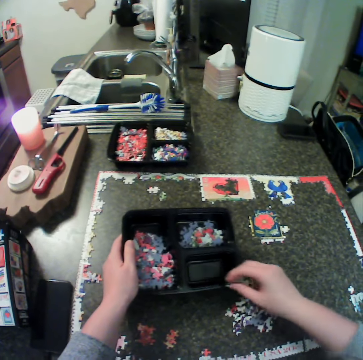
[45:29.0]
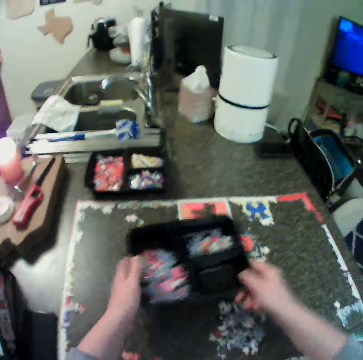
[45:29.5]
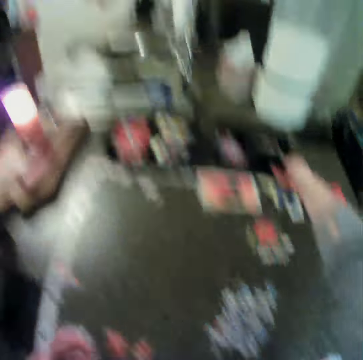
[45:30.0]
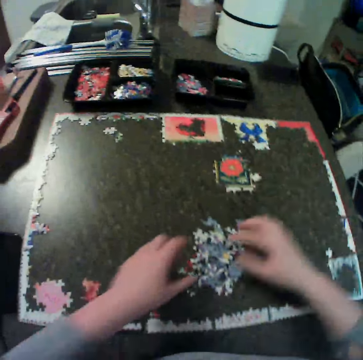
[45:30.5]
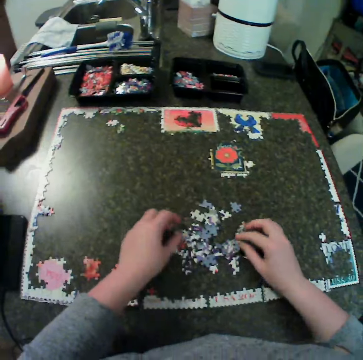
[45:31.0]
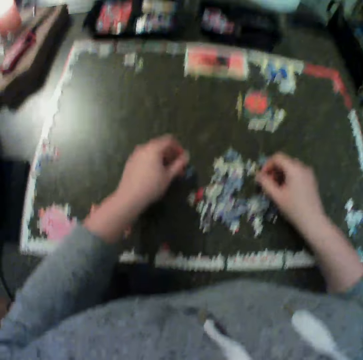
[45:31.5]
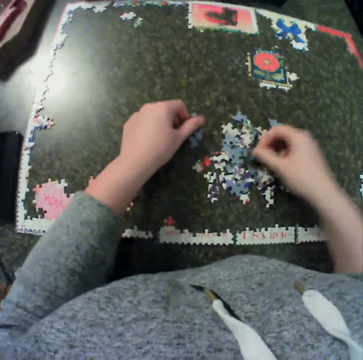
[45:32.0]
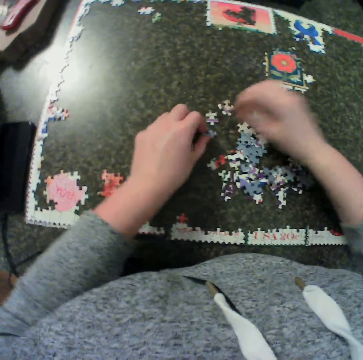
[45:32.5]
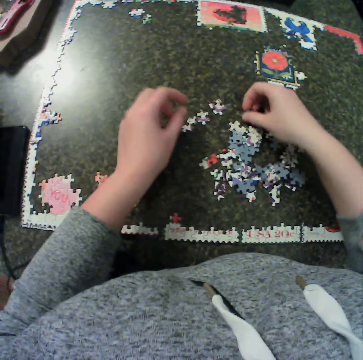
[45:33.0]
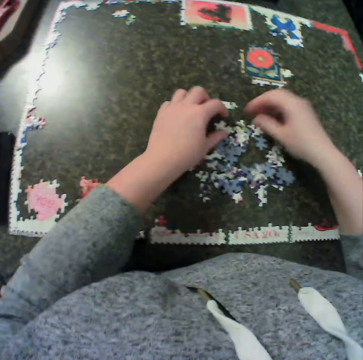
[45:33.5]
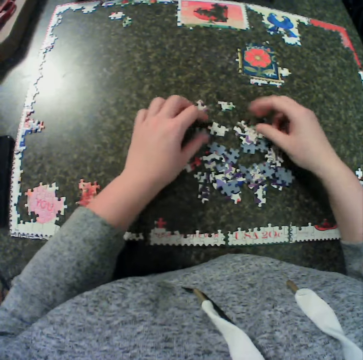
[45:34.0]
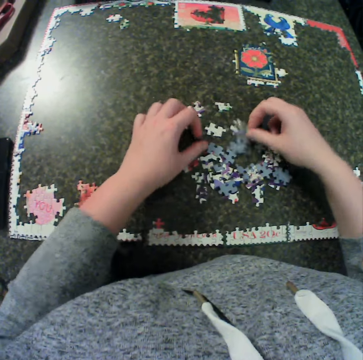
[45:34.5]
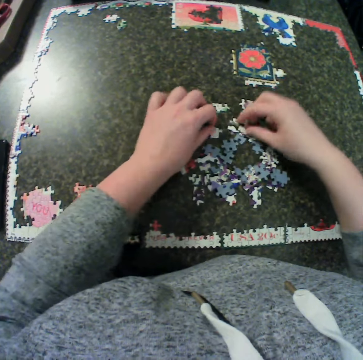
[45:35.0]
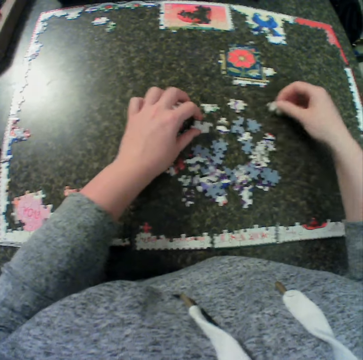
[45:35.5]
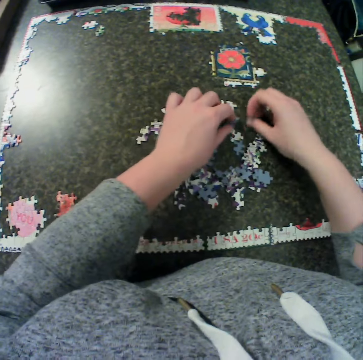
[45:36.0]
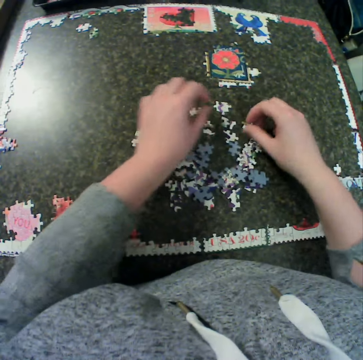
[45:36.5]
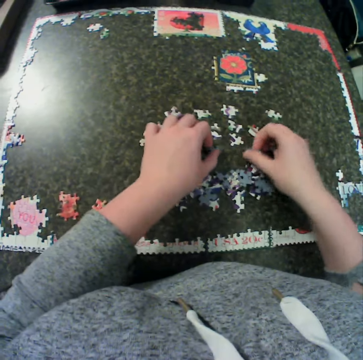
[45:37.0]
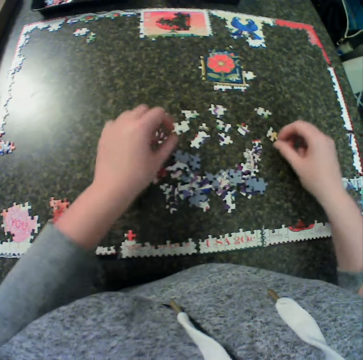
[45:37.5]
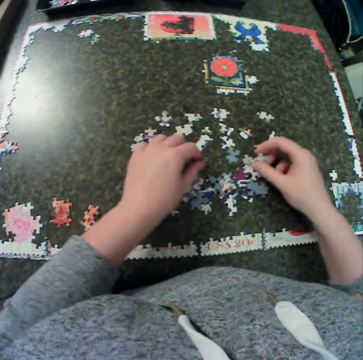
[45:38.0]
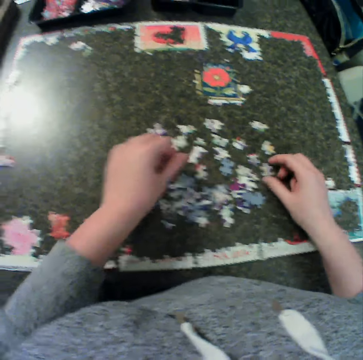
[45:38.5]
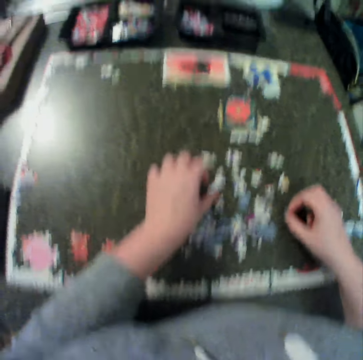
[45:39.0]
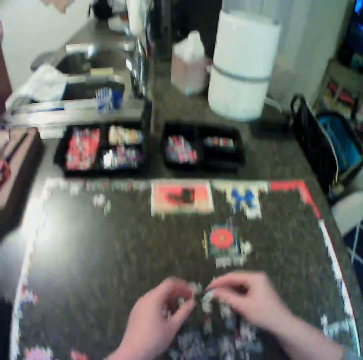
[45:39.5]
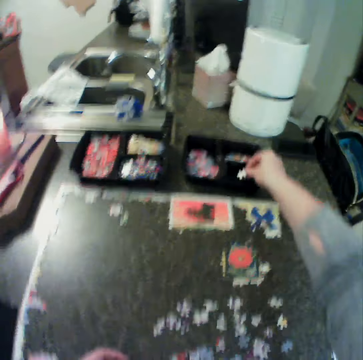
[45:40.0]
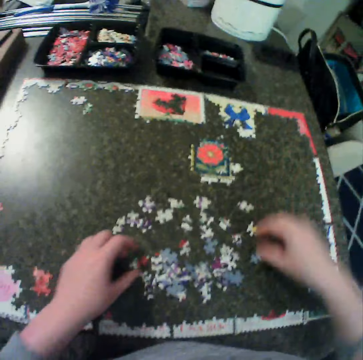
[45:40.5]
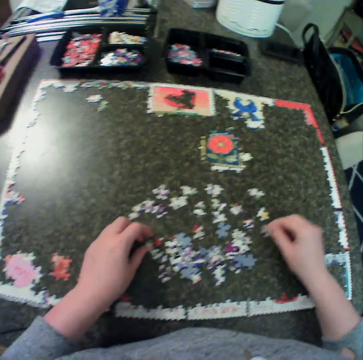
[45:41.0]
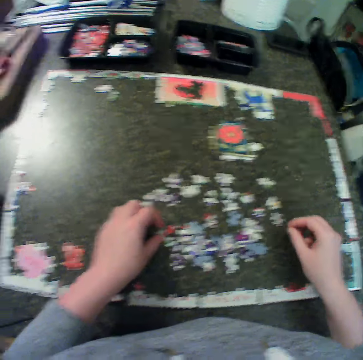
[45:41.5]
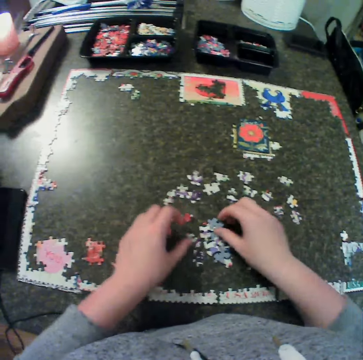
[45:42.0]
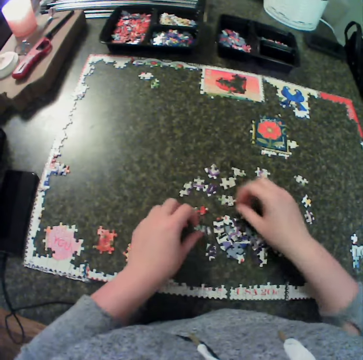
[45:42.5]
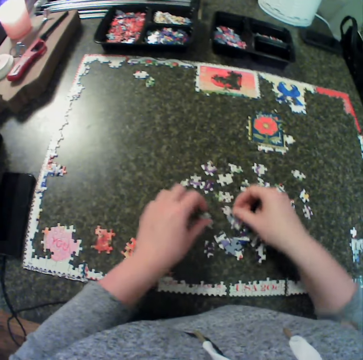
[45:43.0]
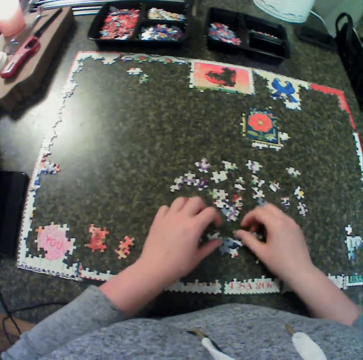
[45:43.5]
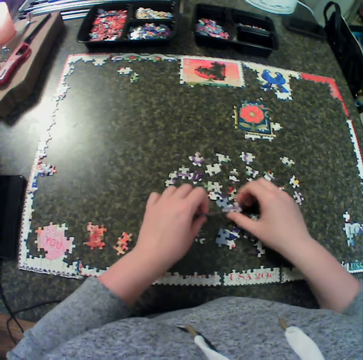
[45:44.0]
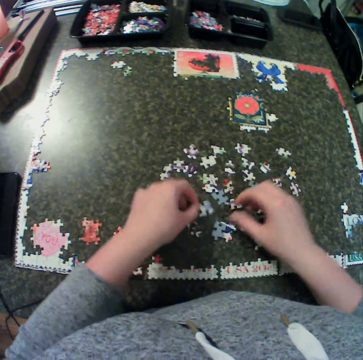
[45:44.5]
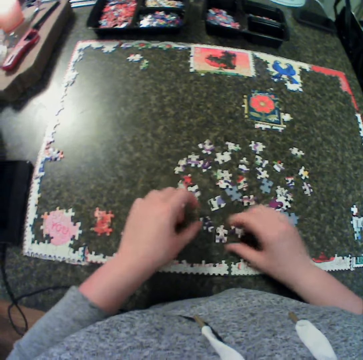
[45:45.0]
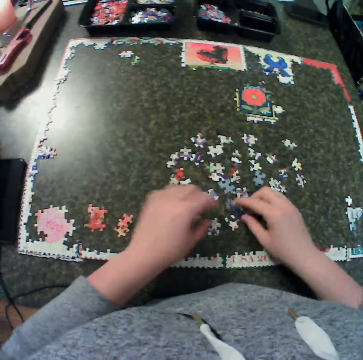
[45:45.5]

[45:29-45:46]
The camera wearer keeps the container on a table. They put the tin of craft material down. They spread the craft material on the table. They arrange the puzzle on the table. They pick up the puzzle from the table. They keep the piece in the container. They put the craft material on the tin. They arrange the puzzle on the table.

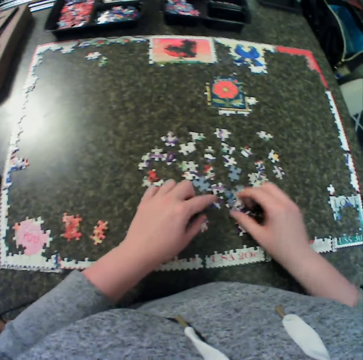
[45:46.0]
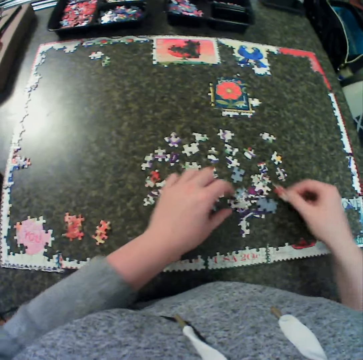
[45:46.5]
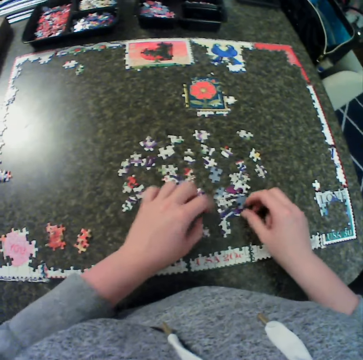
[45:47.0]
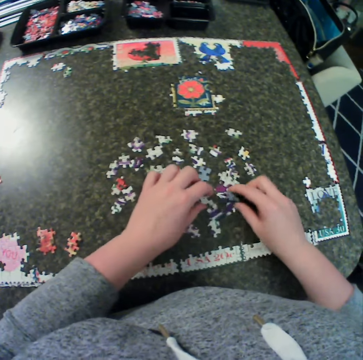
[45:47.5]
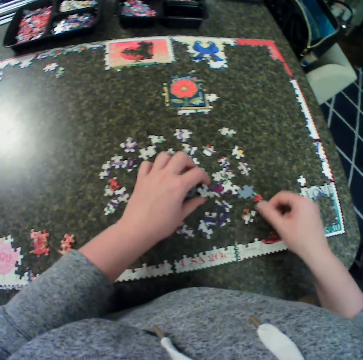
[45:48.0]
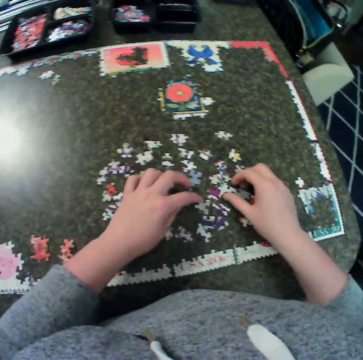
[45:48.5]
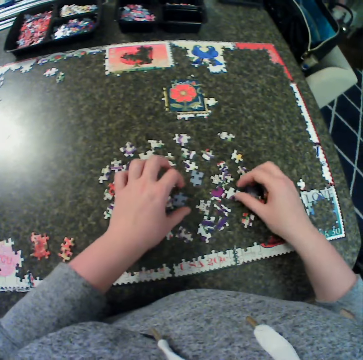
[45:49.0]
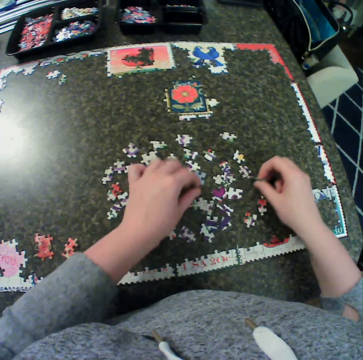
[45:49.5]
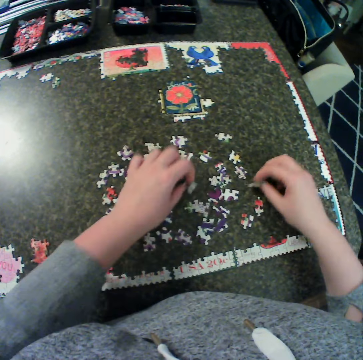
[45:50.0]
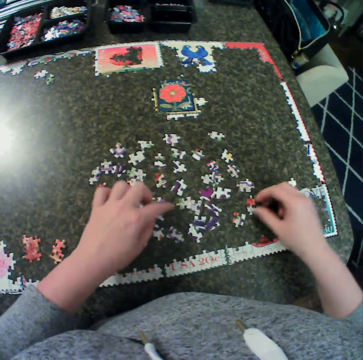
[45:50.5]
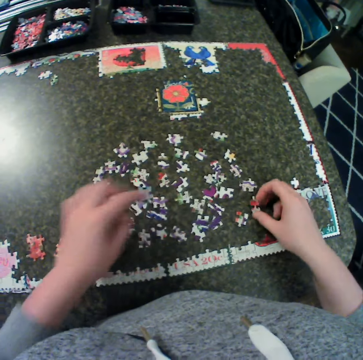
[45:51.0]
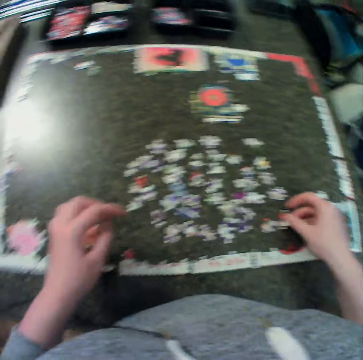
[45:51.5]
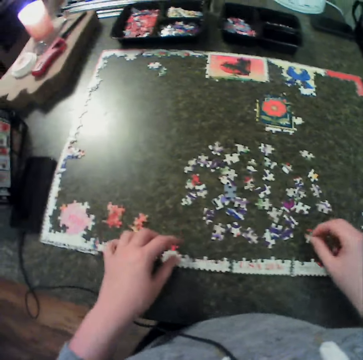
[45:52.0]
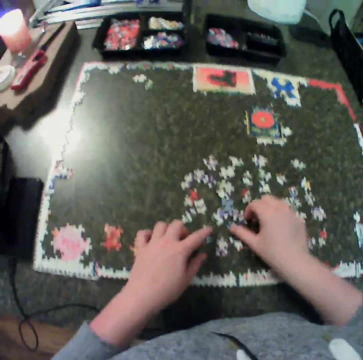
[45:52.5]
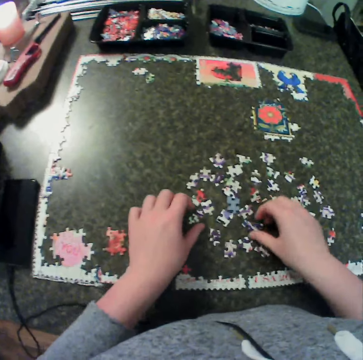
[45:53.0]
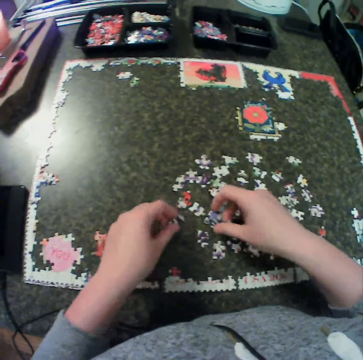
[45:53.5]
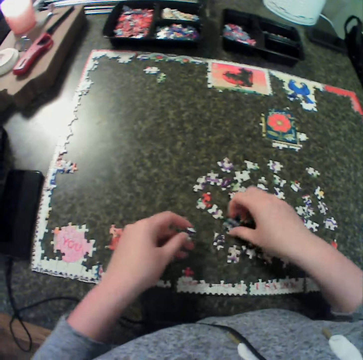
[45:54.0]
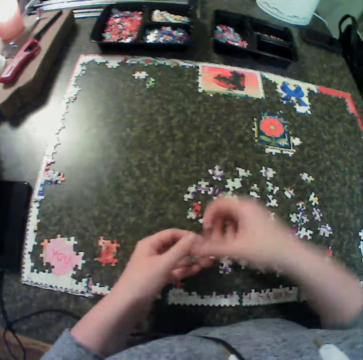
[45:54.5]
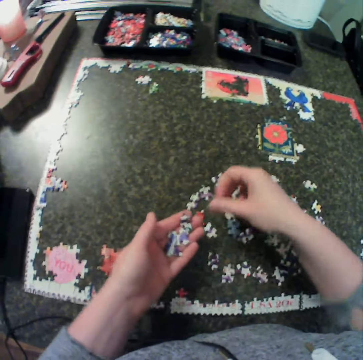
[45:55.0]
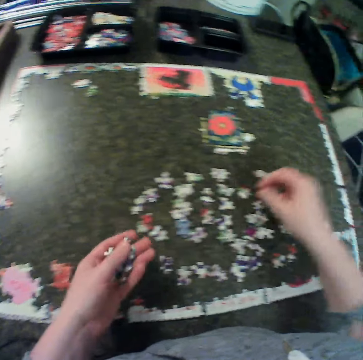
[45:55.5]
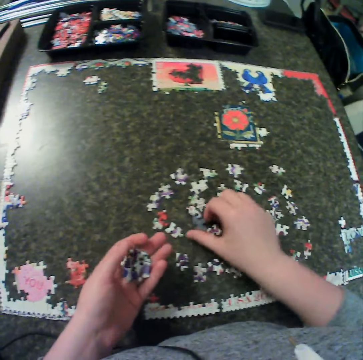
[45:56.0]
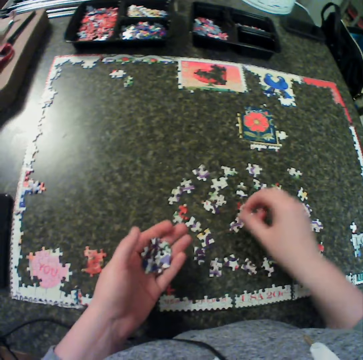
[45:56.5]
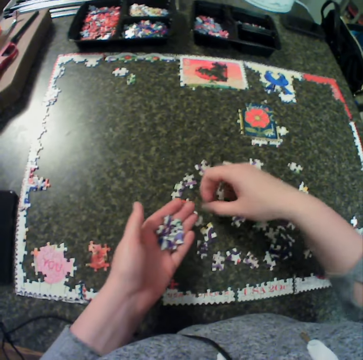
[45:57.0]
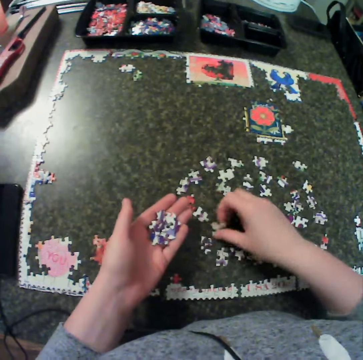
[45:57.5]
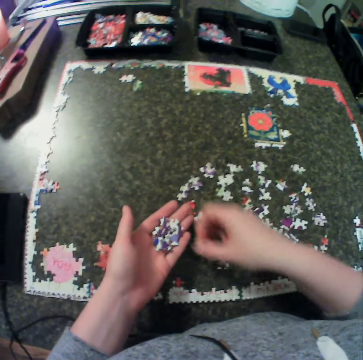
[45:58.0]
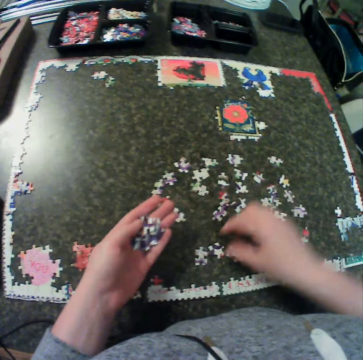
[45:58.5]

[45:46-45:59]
The camera wearer puts the craft material on the hand. They pick some puzzle from the table.

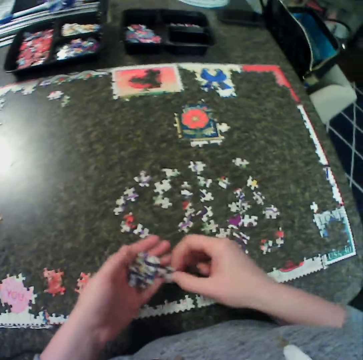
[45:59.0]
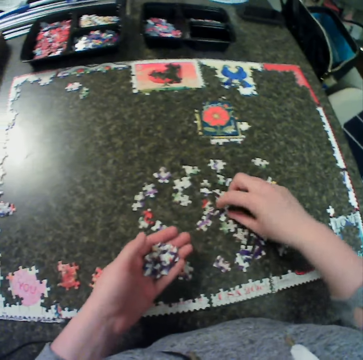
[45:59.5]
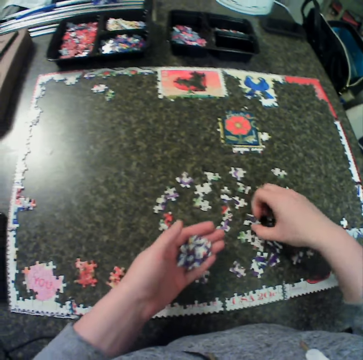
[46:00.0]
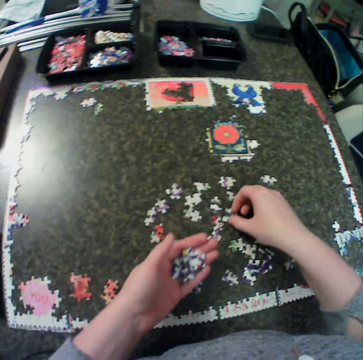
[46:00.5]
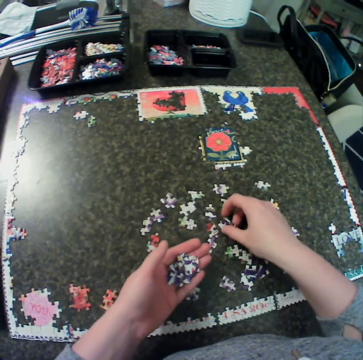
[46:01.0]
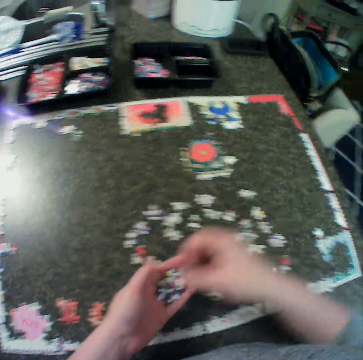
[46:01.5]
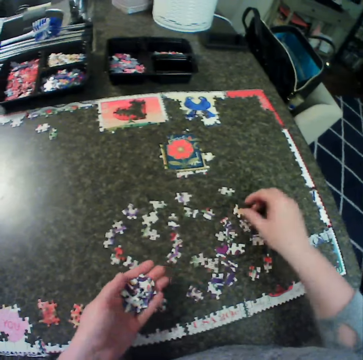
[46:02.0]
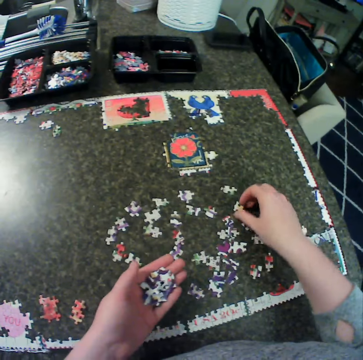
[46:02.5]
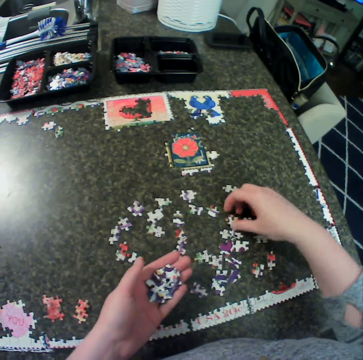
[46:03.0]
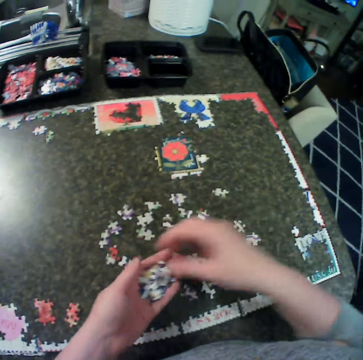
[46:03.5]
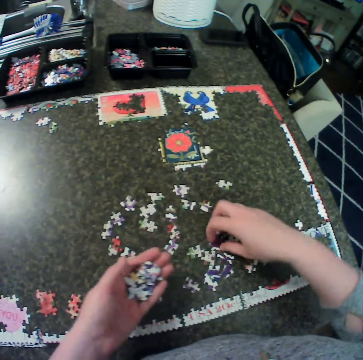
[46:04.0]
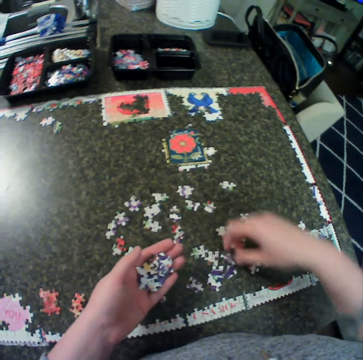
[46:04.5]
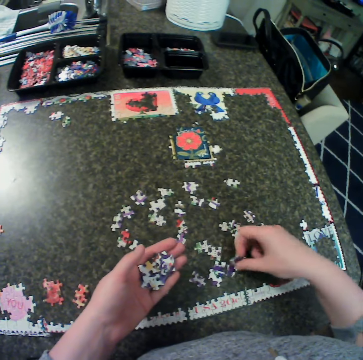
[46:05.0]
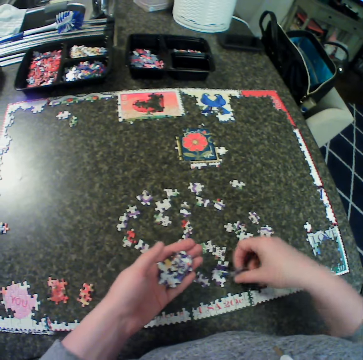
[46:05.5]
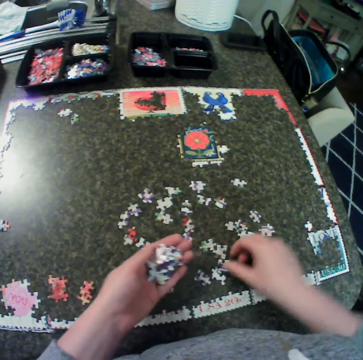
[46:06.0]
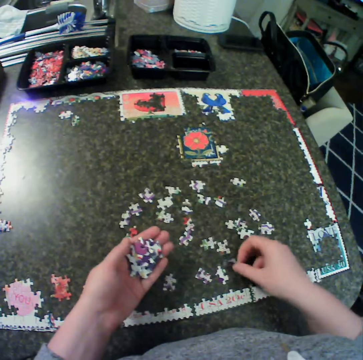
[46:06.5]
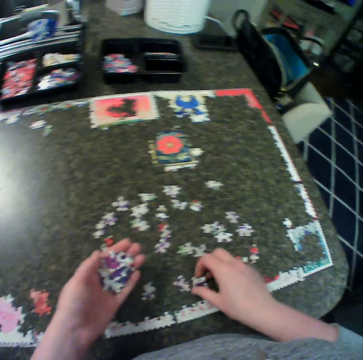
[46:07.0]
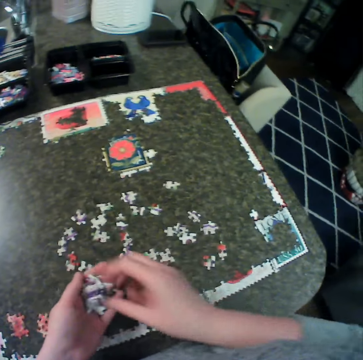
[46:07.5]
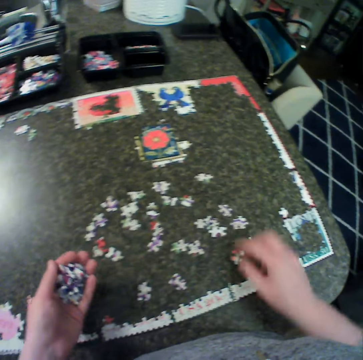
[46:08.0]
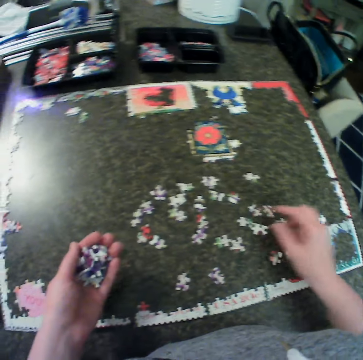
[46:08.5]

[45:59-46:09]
The camera wearer puts the puzzle in his left hand.
